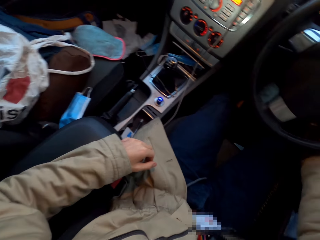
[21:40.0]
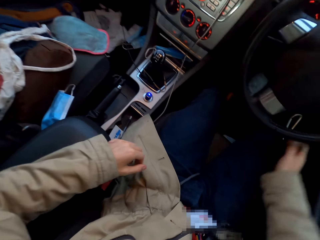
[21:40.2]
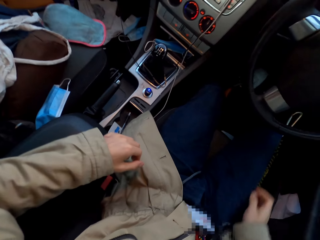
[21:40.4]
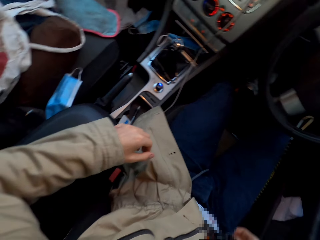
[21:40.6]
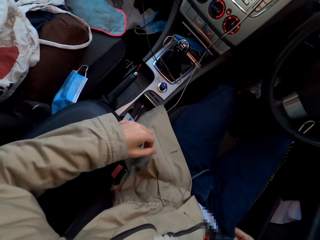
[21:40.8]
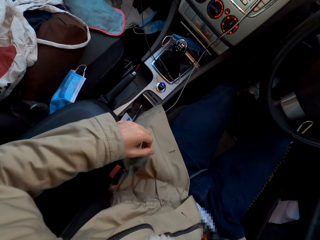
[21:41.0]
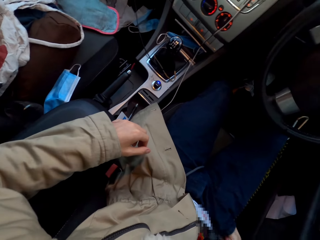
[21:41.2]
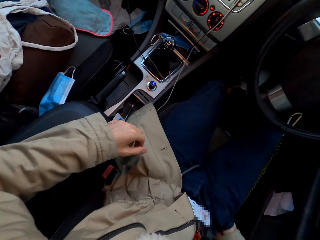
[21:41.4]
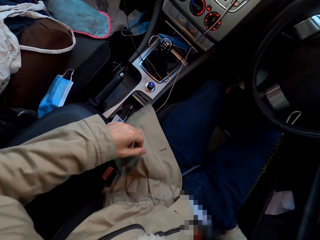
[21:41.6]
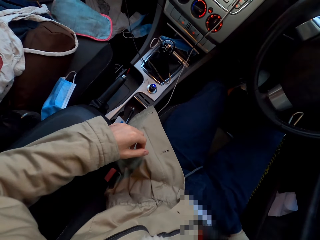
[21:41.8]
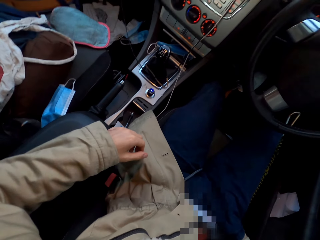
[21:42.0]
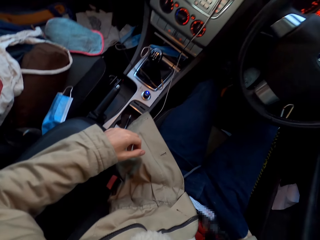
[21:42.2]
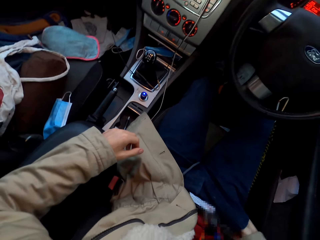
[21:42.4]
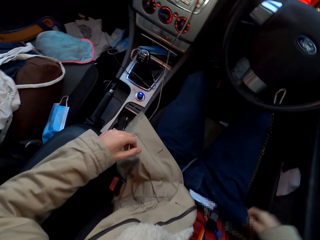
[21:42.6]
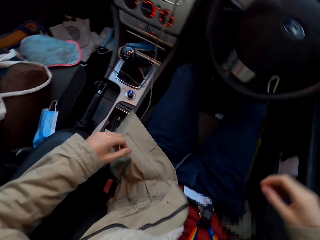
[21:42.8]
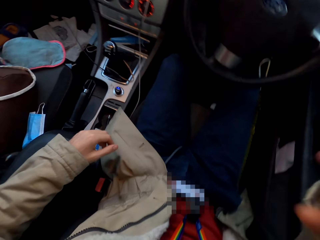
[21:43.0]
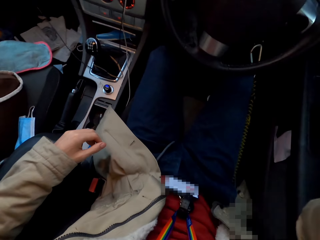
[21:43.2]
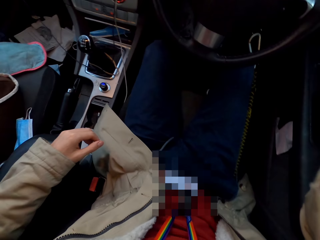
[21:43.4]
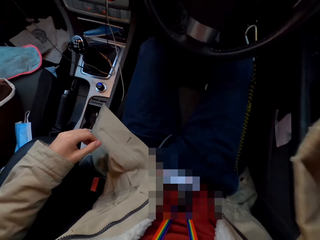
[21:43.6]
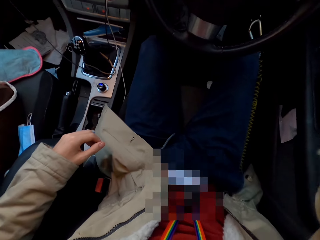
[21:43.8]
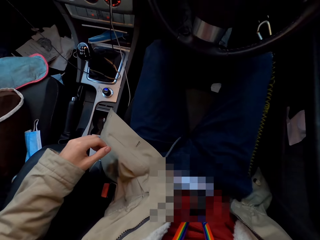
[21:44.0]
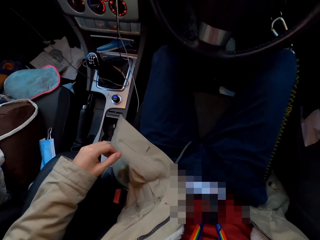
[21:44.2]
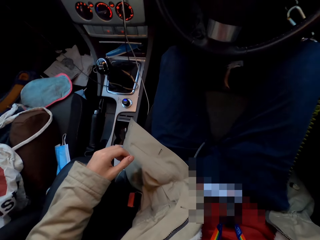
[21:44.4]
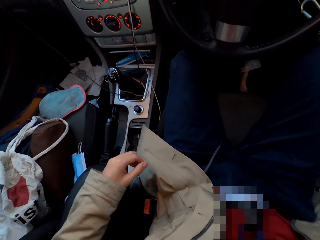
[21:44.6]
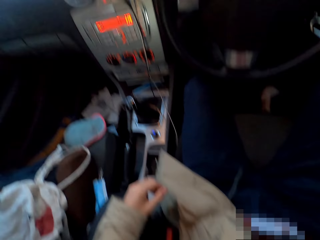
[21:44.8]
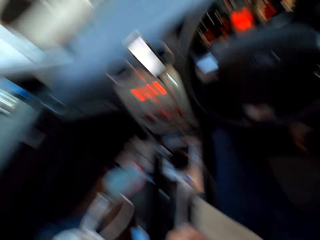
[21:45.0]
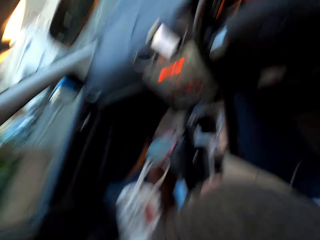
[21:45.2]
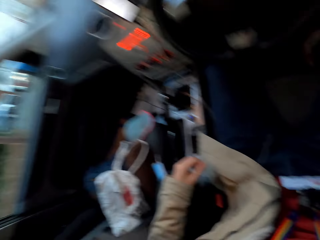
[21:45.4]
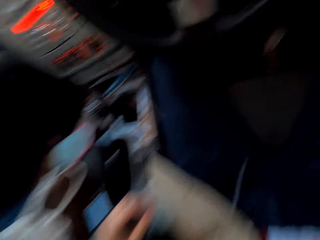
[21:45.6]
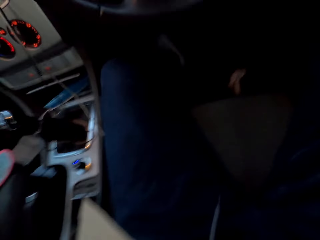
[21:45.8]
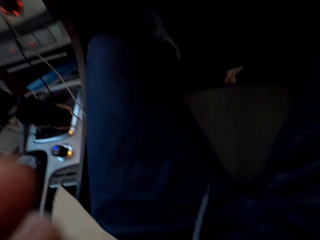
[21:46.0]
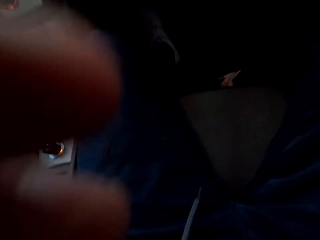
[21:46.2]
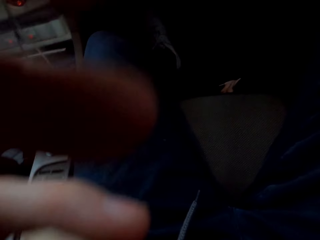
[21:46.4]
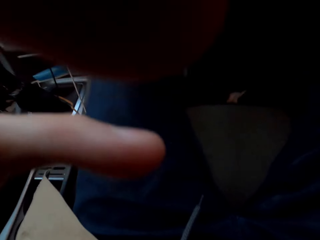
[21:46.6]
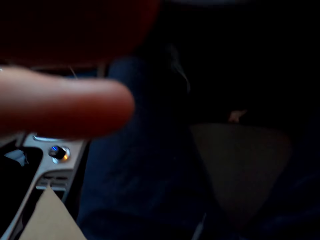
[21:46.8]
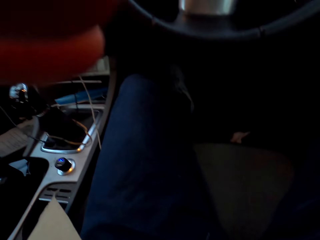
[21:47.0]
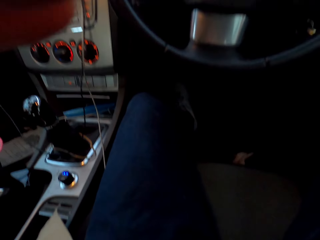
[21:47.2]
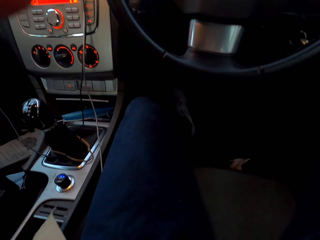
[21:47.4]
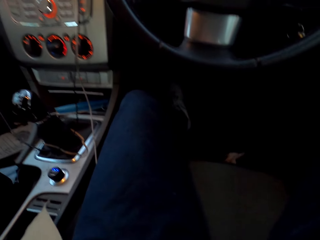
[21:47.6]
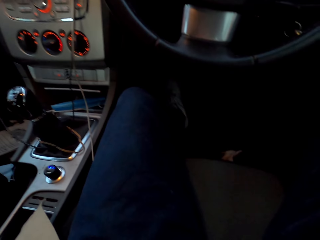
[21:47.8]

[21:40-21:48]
The camera wearer deepens his right hand into his trouser pocket. He raises his right hand towards his face.
